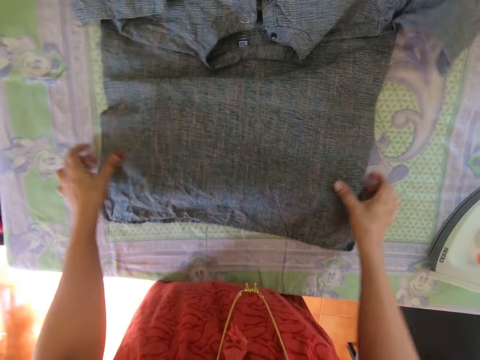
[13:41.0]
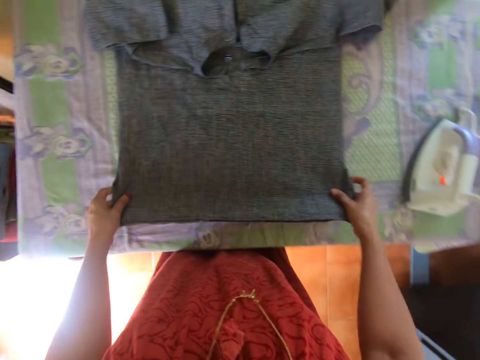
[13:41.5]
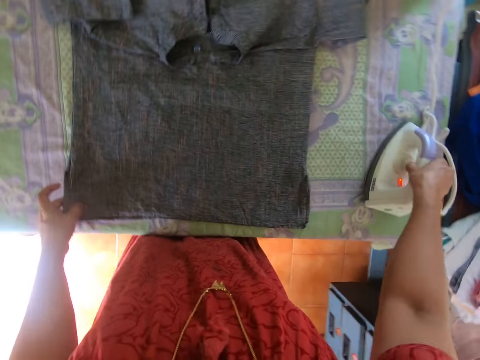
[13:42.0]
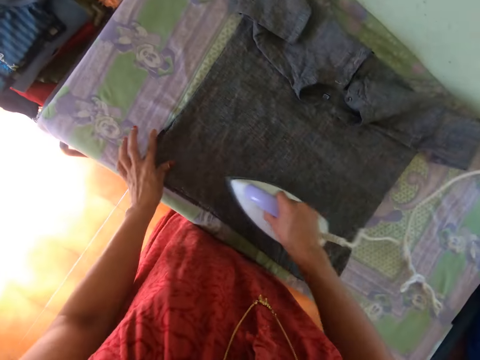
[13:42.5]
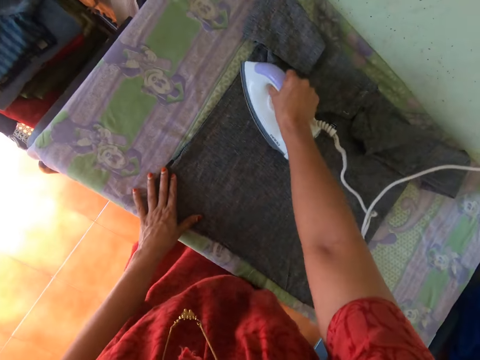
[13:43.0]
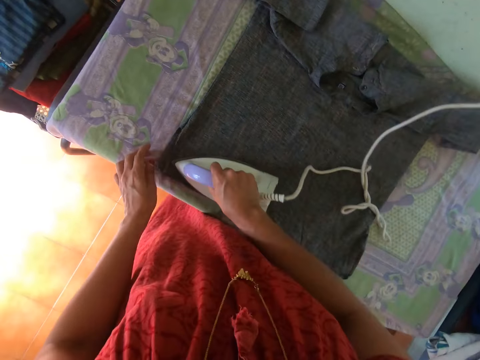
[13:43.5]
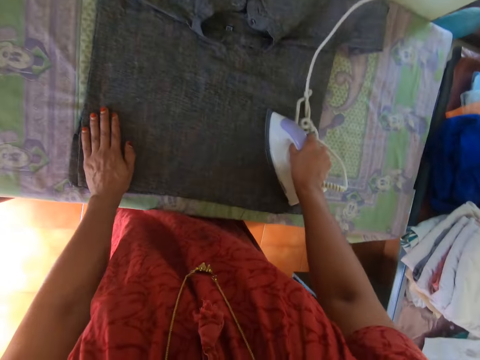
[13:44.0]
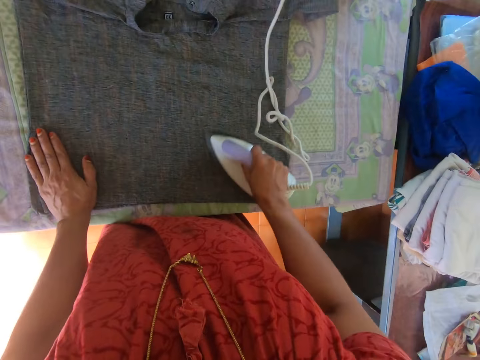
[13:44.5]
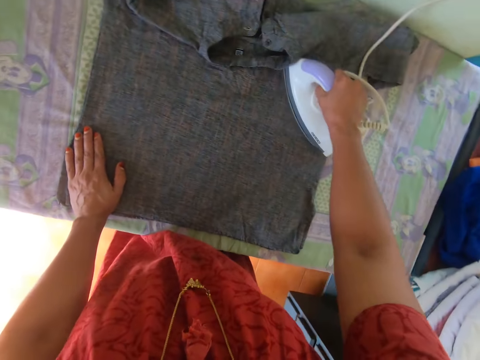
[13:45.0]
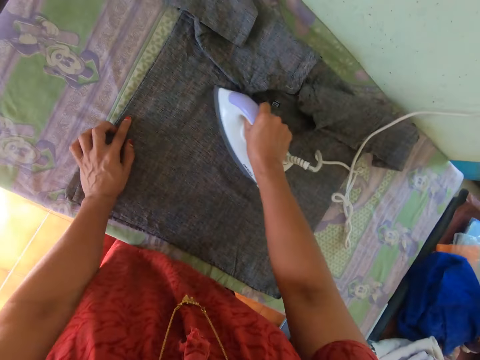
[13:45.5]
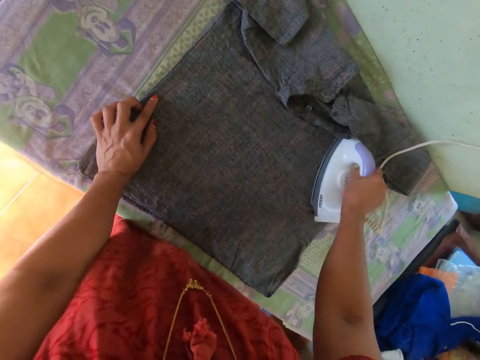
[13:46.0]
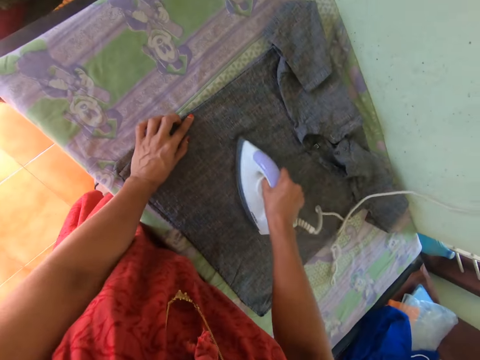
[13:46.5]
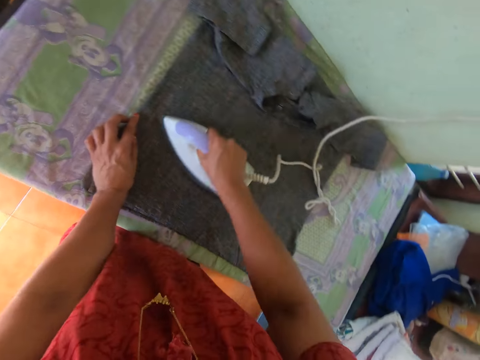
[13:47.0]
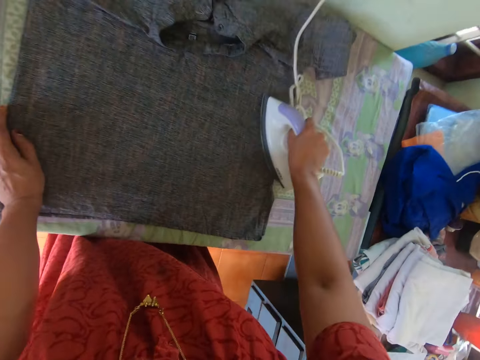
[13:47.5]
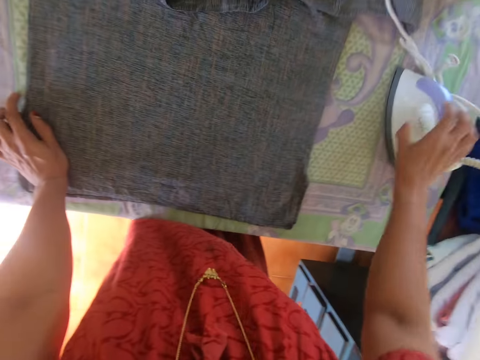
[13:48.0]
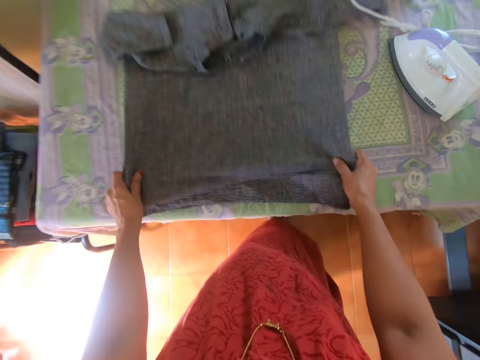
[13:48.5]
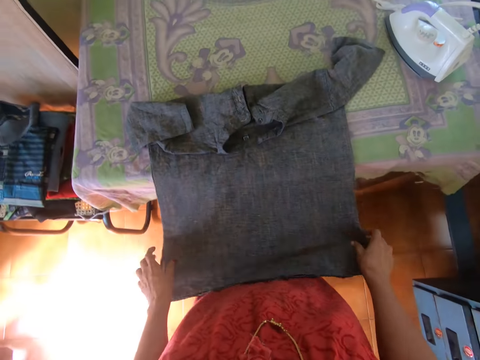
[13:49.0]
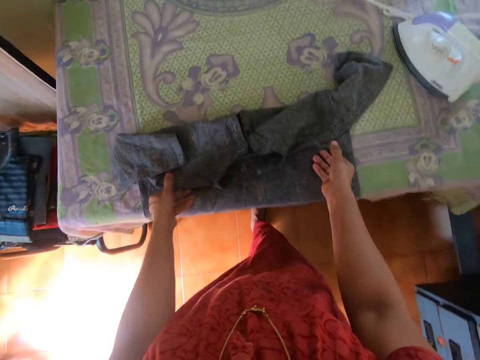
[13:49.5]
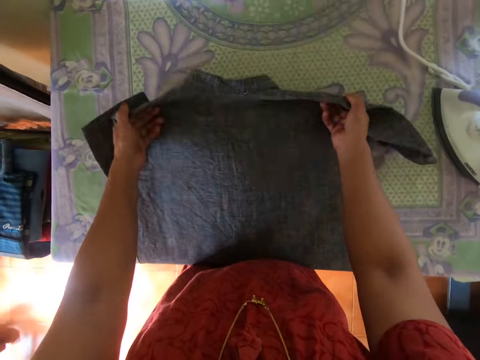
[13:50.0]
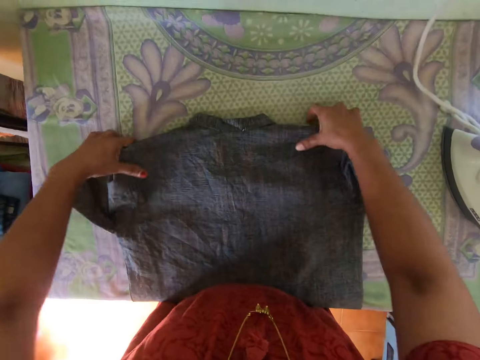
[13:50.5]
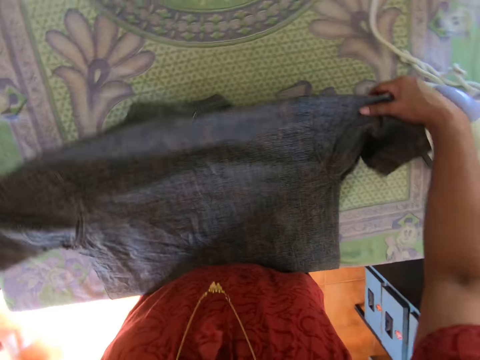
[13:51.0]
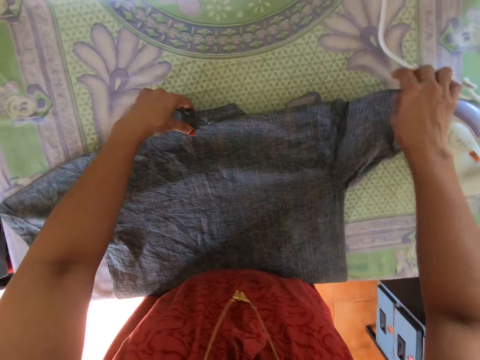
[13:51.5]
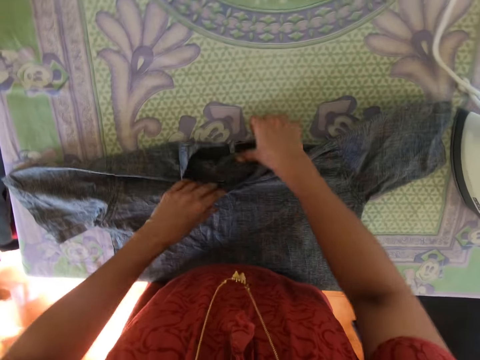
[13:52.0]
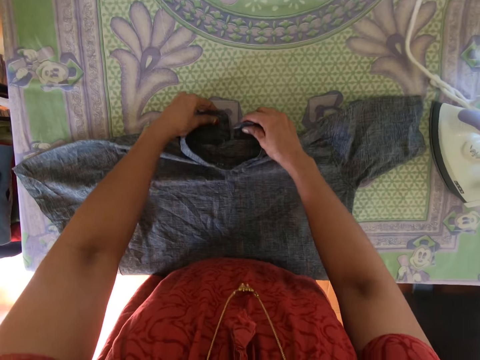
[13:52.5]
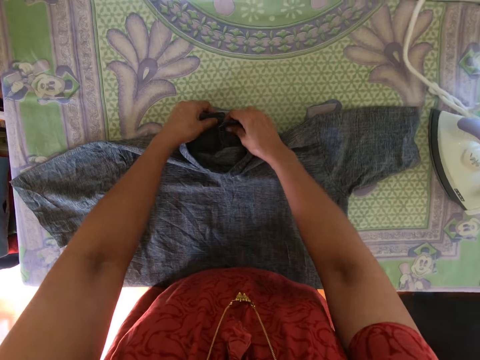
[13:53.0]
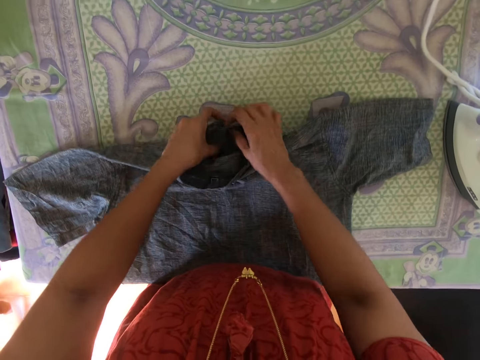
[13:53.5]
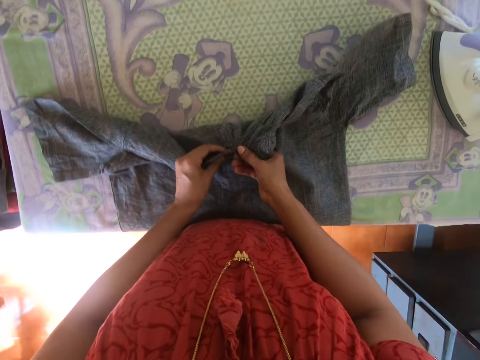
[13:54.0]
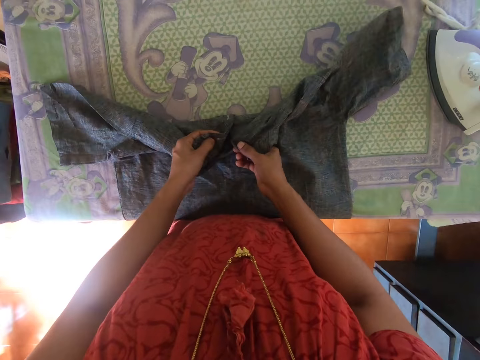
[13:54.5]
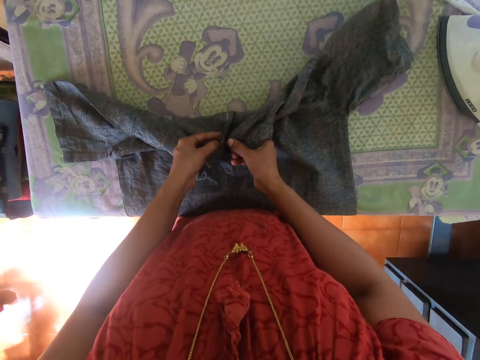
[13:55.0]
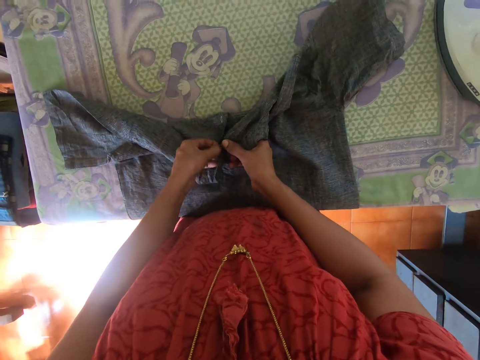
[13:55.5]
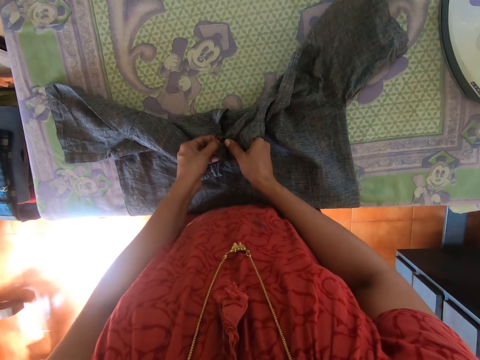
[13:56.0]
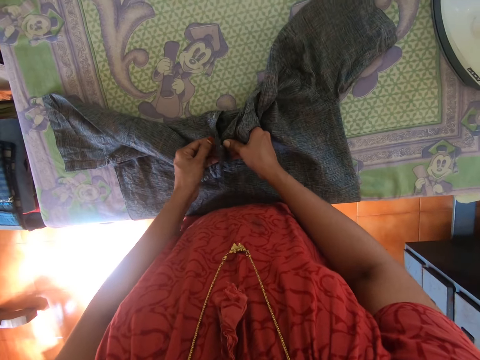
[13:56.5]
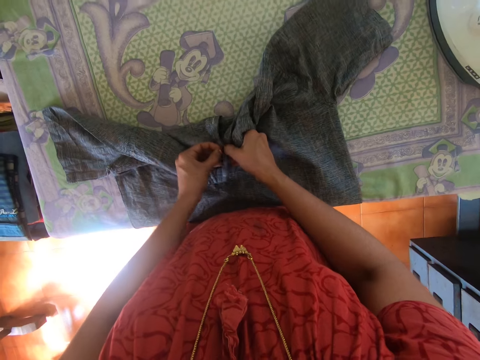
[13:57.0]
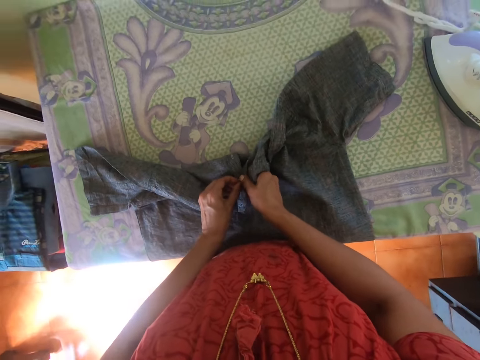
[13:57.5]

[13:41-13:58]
The camera wearer adjusts the shirt on the ironing board with both hands. He picks the iron from the ironing board with his right hand. He presses the shirt on the ironing board with the iron in his right hand. He drops the iron on the table with his right hand. He moves the shirt on the table with both hands. He adjusts the shirt on the table with both hands. He holds the collar of the shirt with both hands. He buttons a button of the shirt with both hands.

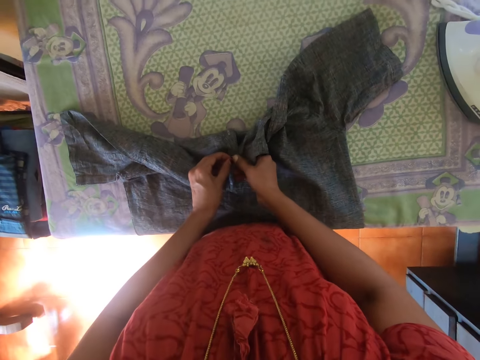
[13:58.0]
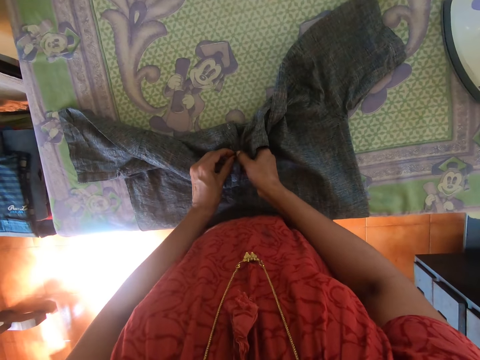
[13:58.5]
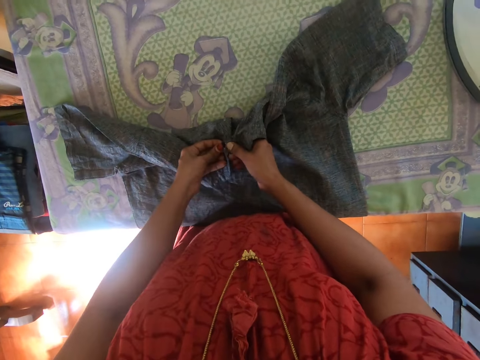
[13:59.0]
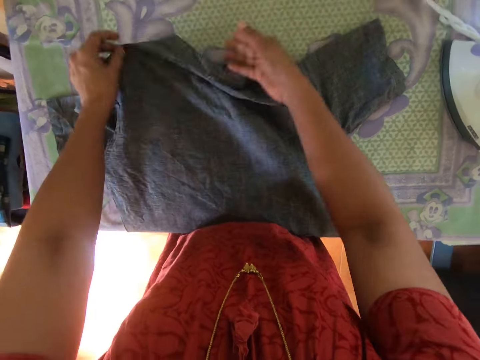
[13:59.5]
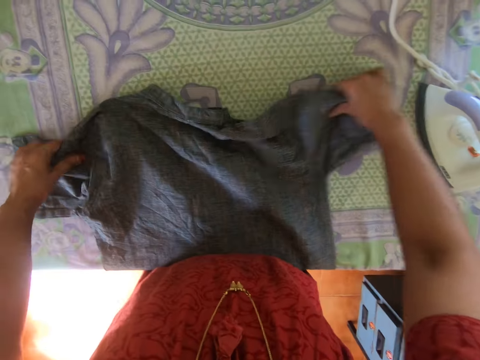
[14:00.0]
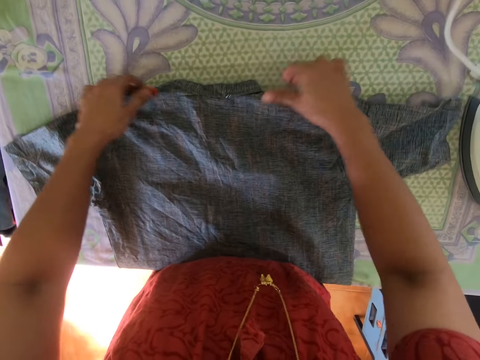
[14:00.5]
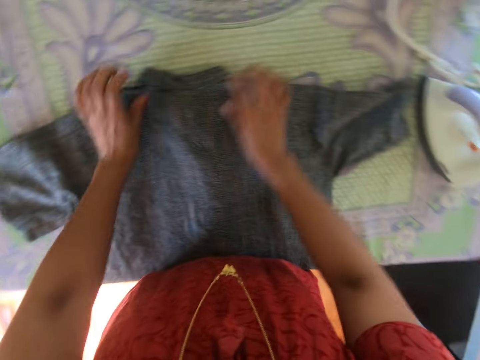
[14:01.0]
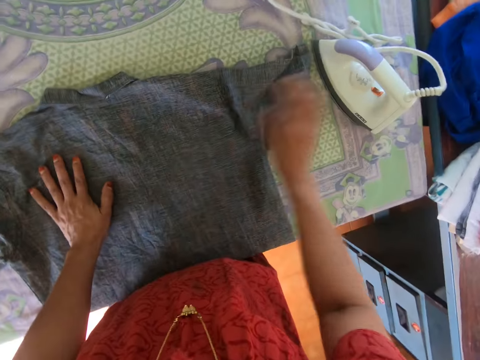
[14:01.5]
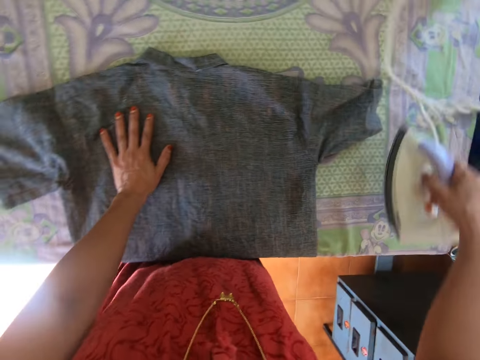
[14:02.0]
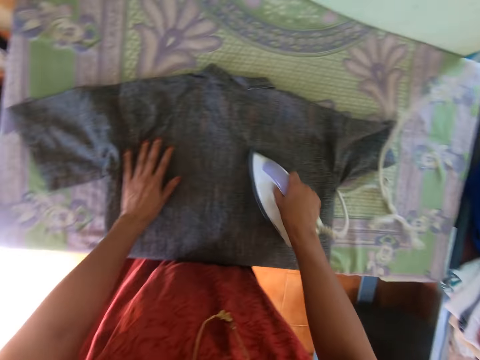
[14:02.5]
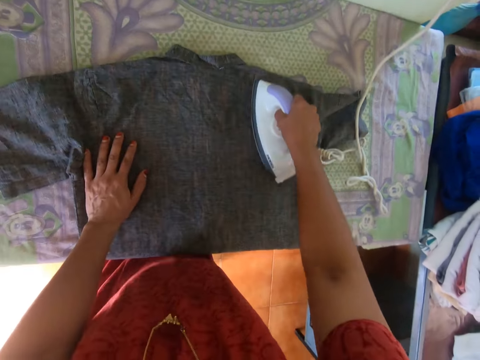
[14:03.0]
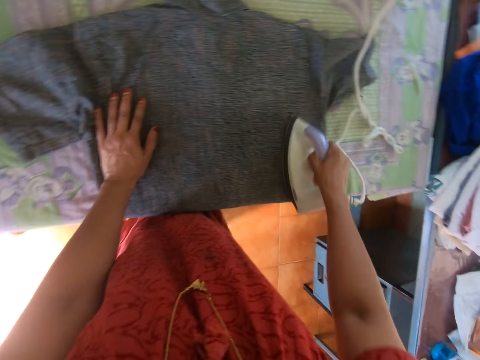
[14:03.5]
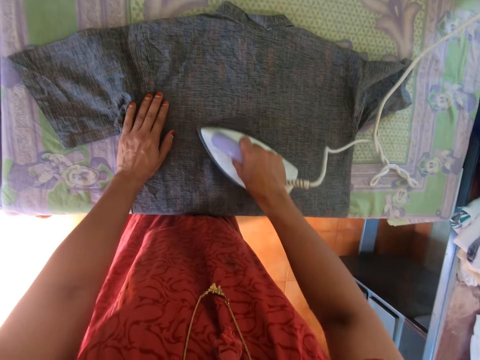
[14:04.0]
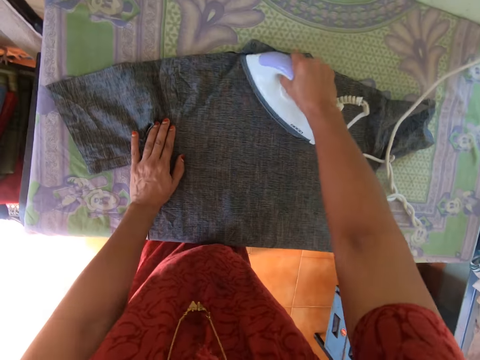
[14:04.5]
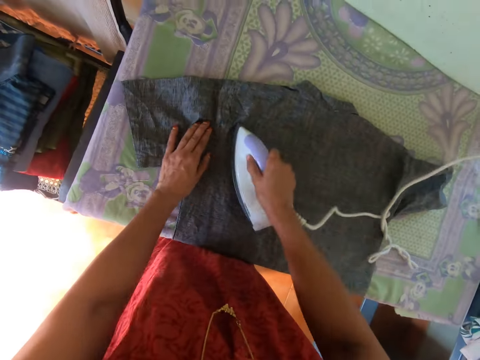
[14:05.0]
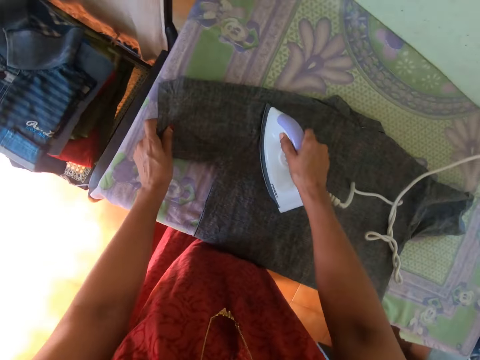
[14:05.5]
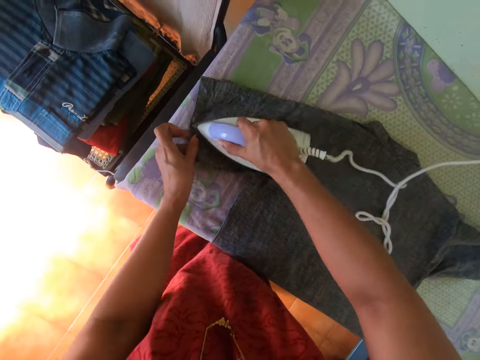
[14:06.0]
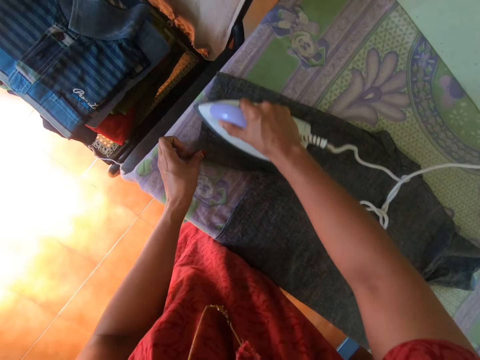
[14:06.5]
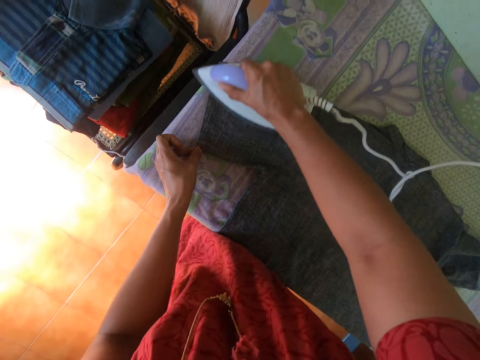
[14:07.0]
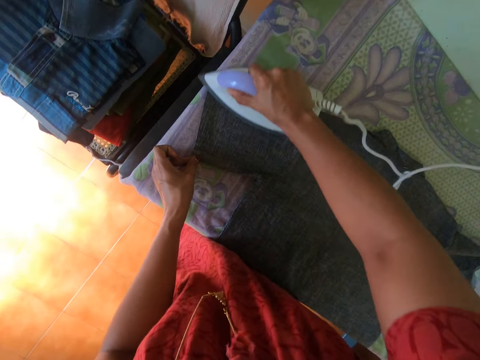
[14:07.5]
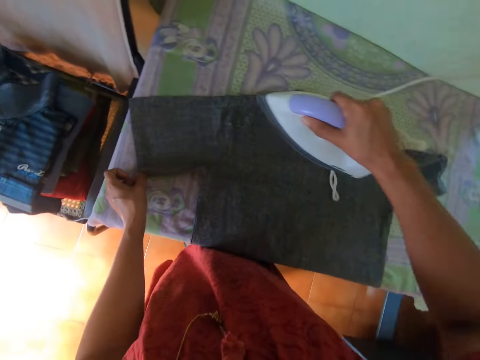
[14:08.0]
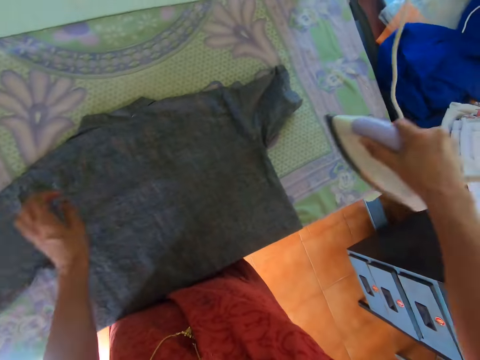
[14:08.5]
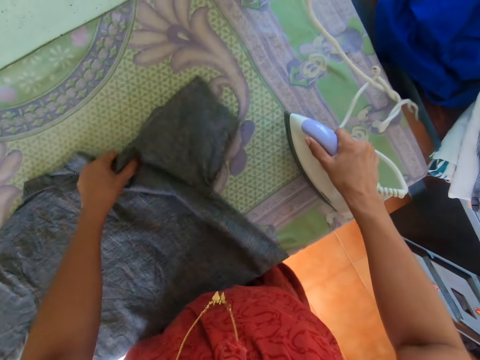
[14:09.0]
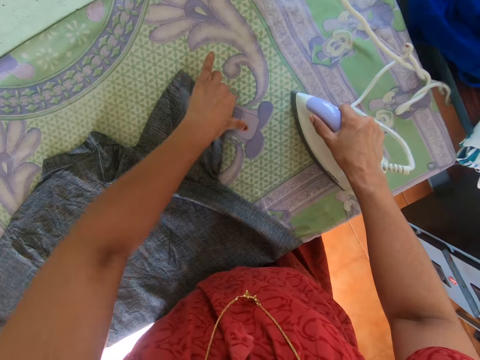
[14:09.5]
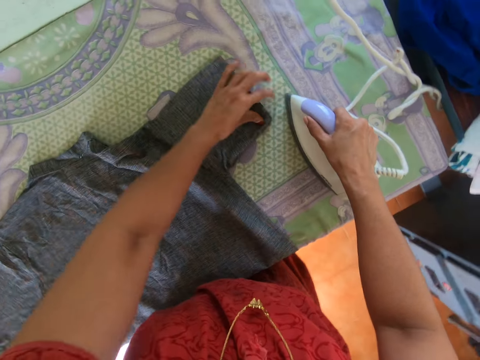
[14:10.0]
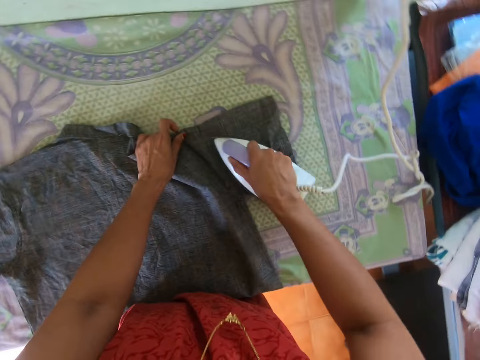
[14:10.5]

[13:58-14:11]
The camera wearer adjusts the shirt on the table with both hands. He picks the iron from the table with his right hand. He irons the shirt on the table with the iron in his right hand. He places the iron on the table with his right hand. He adjusts the shirt on the table with his left hand. He irons the shirt on the table with the iron in his right hand.
